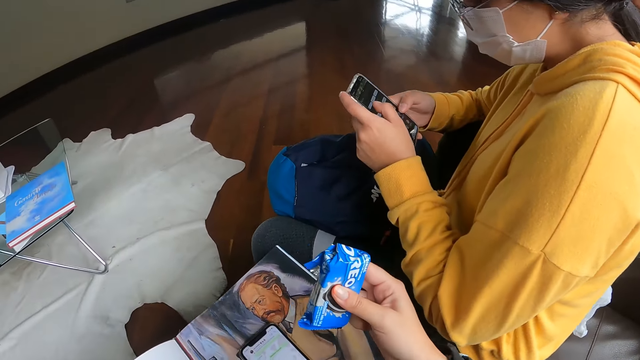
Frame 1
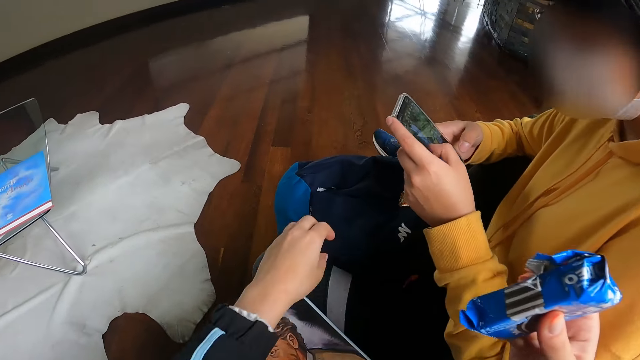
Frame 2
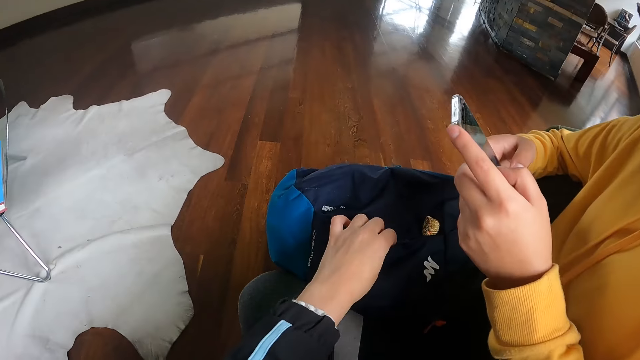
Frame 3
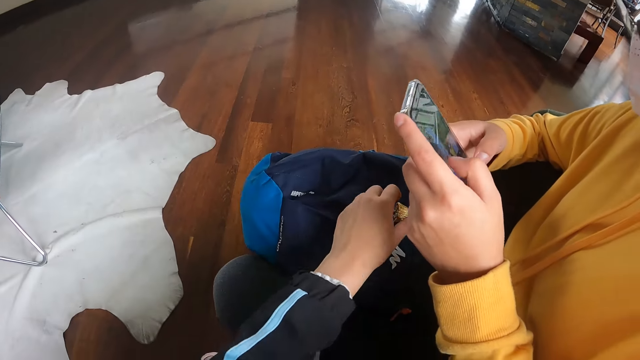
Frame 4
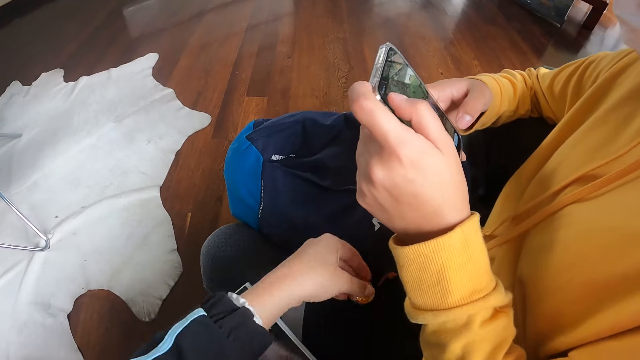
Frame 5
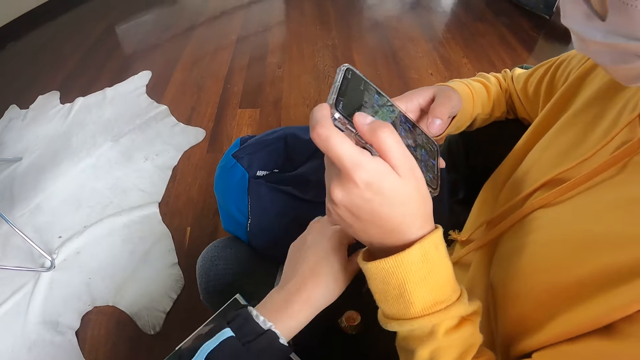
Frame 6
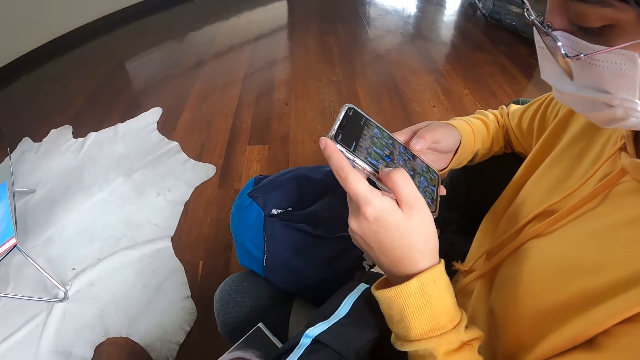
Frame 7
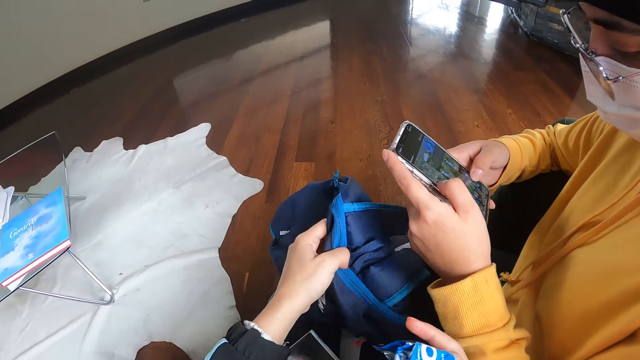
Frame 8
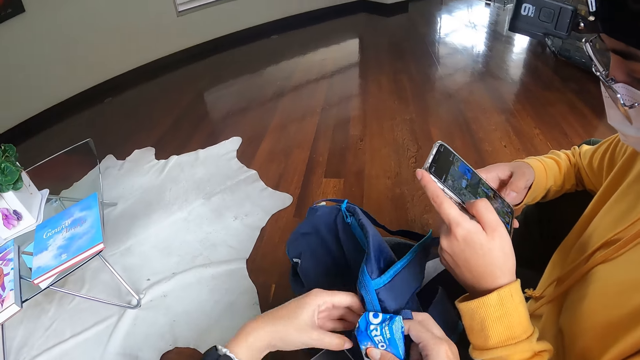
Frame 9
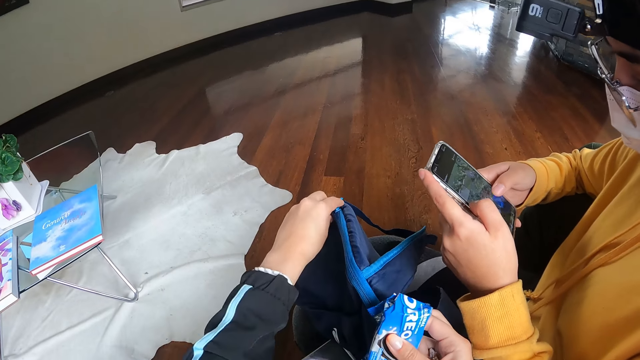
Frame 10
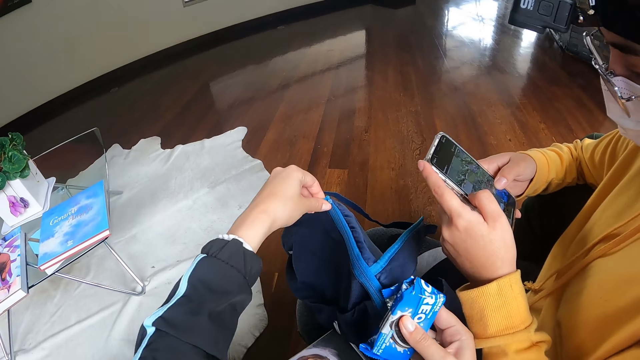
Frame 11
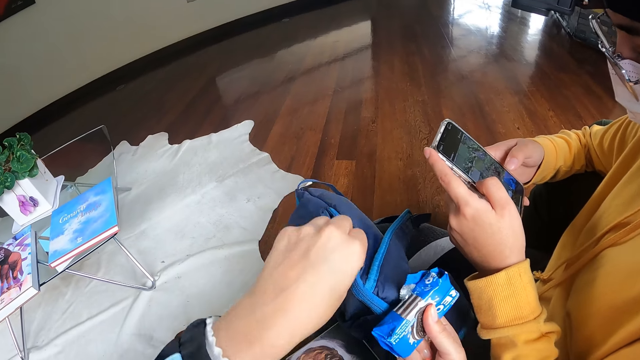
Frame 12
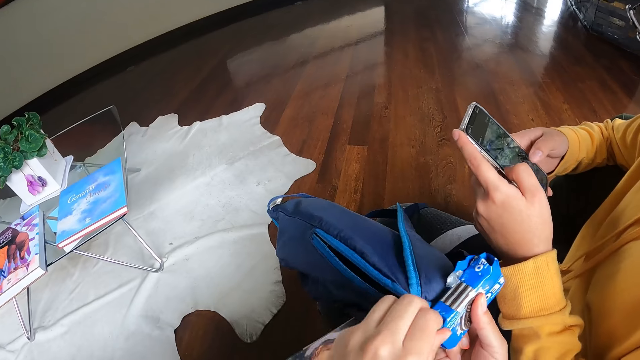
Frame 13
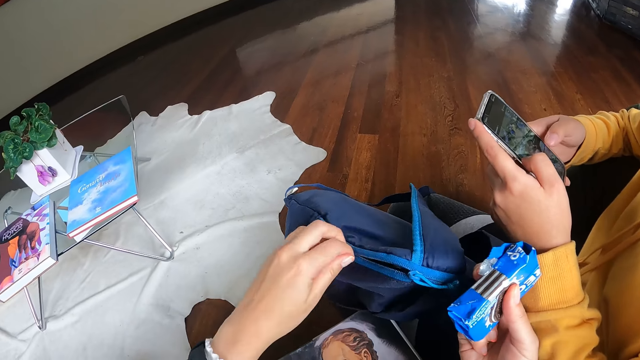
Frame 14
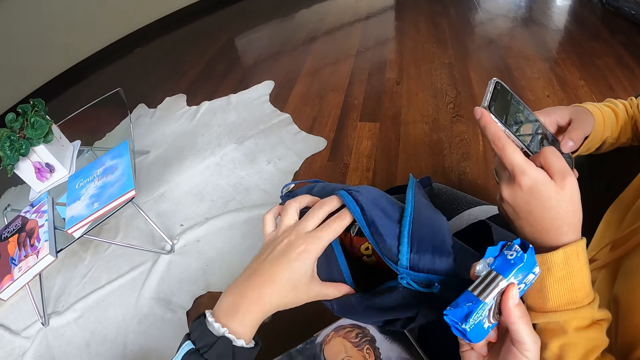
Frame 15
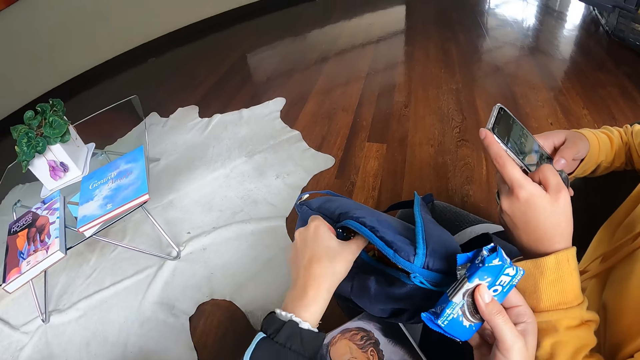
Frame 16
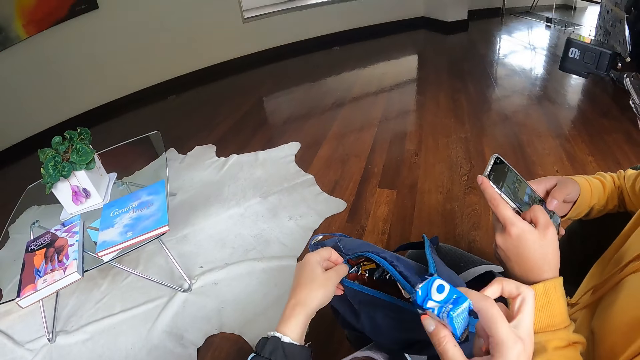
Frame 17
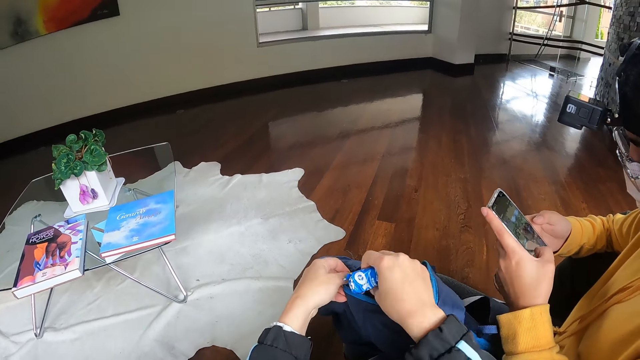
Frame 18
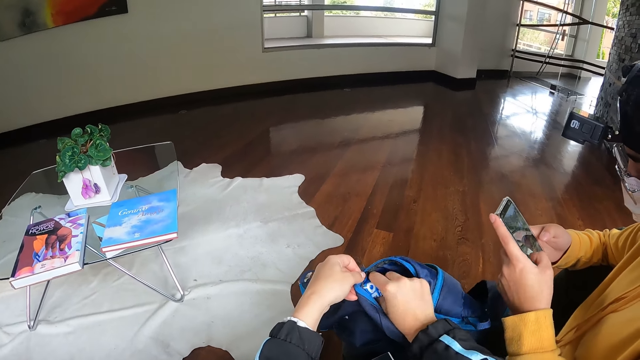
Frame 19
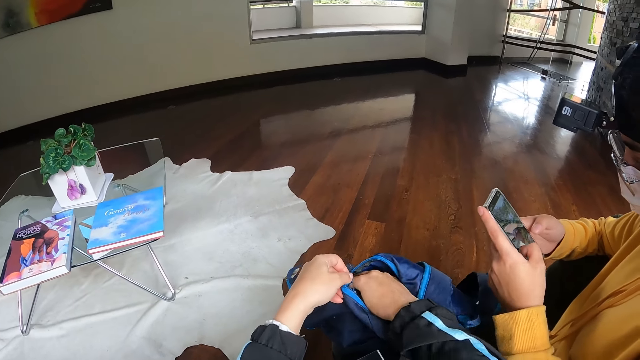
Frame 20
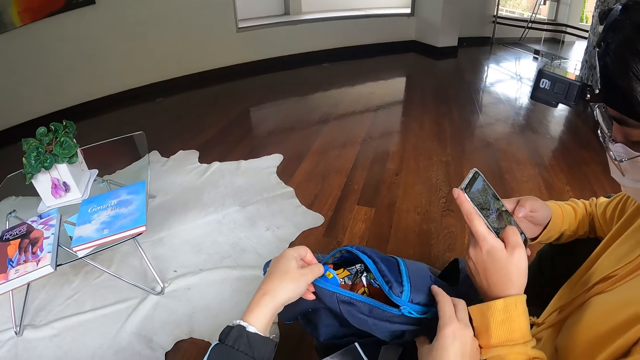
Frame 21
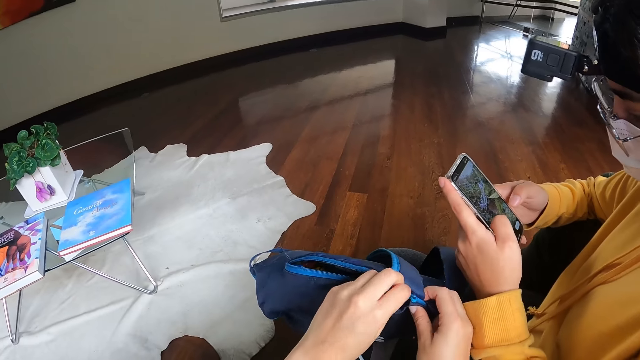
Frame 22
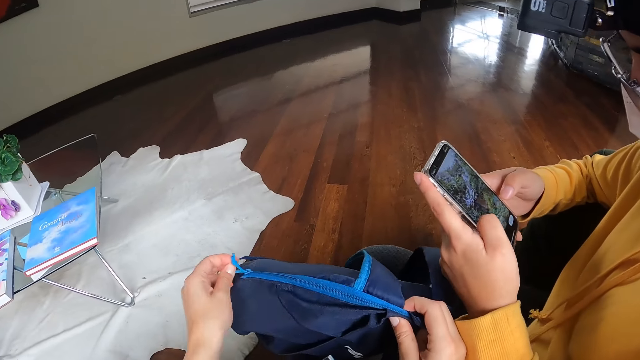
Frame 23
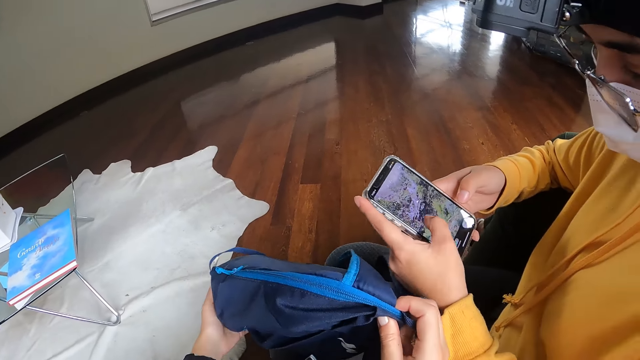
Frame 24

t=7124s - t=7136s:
The camera wearer holds the biscuits packet. She touches the bag on the lap of a woman with her left hand. She picks a chocolate on the bag on the lap of the woman with her left hand. She drops the chocolate on the lap of the woman with her left hand. She pulls the bag on the lap of the woman with her left hand. She holds the bag on the lap of the woman with her right hand. She unzips the bag on the lap of the woman with her left hand. She opens the bag on the lap of the woman with her left hand. She puts the nylon of biscuits in her right hand into the bag on the lap of the woman. She holds the bag on the lap of the woman with her right hand. She zips the bag on the lap of the woman with her left hand.

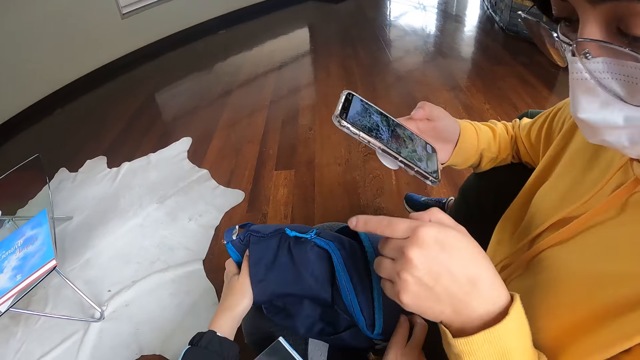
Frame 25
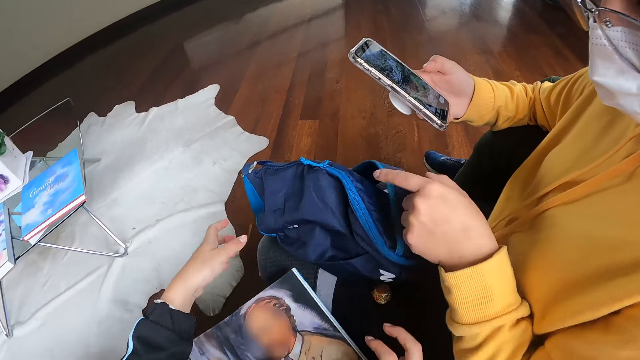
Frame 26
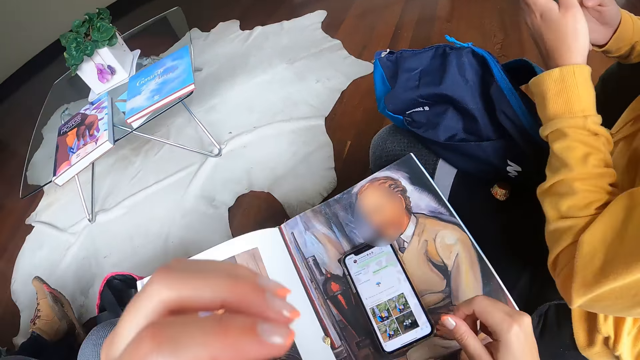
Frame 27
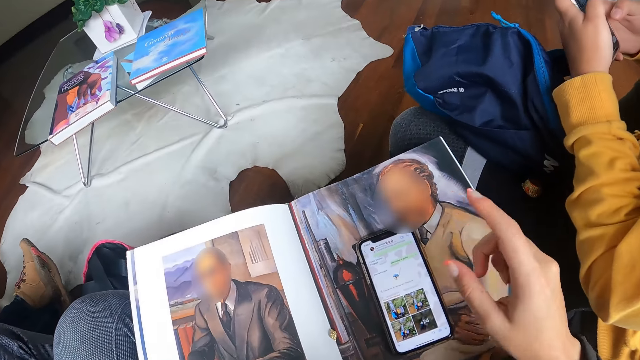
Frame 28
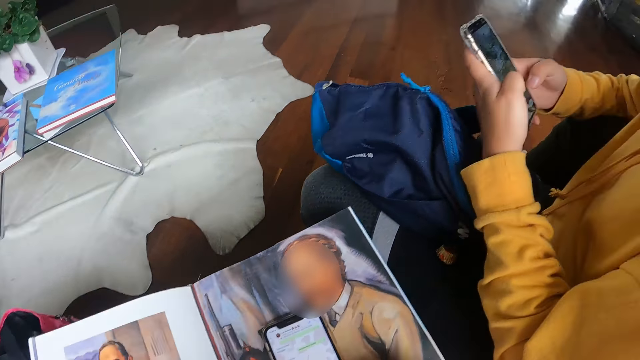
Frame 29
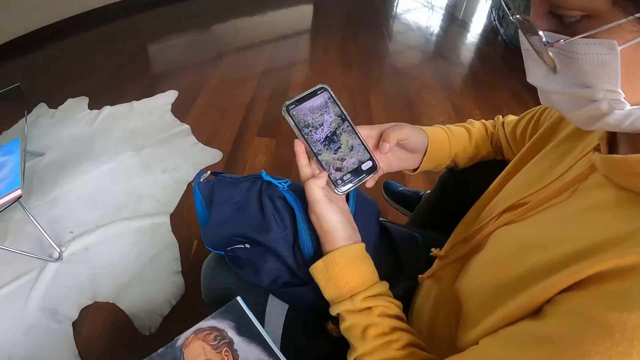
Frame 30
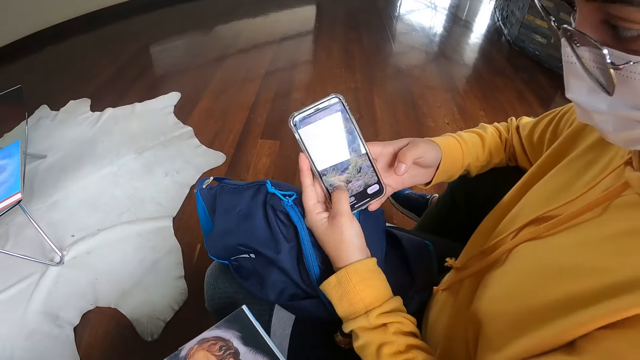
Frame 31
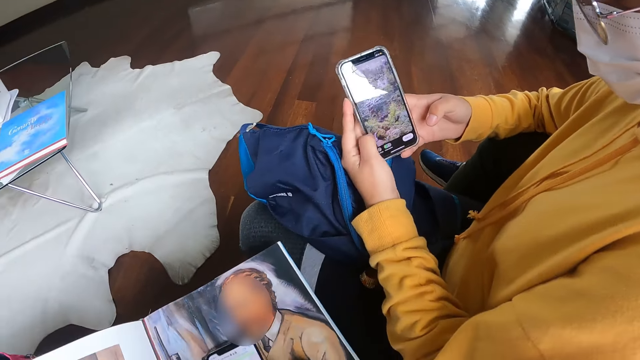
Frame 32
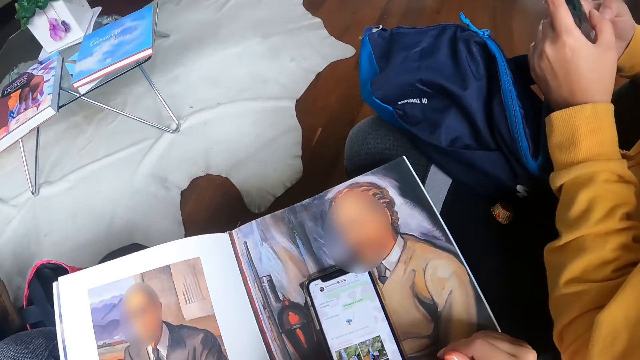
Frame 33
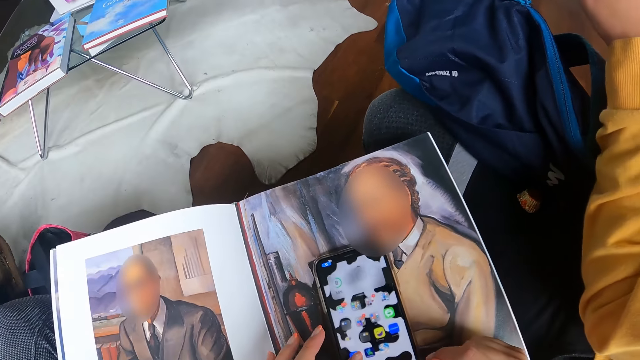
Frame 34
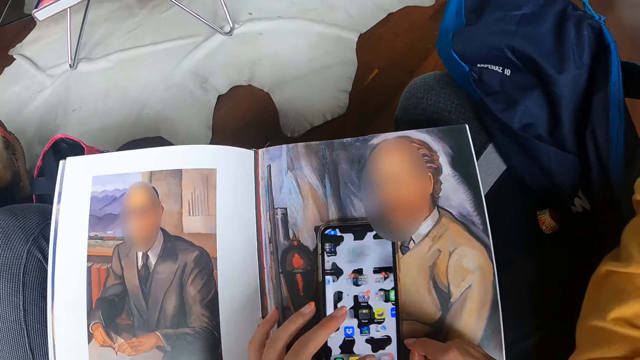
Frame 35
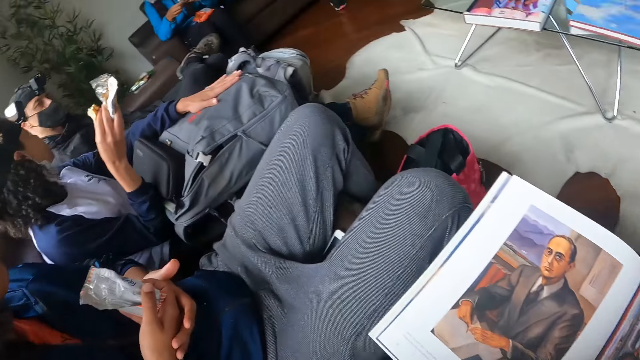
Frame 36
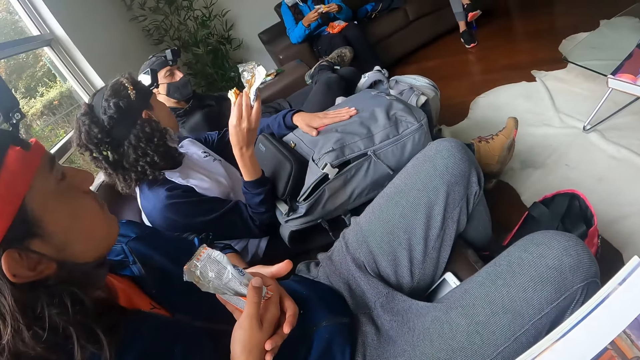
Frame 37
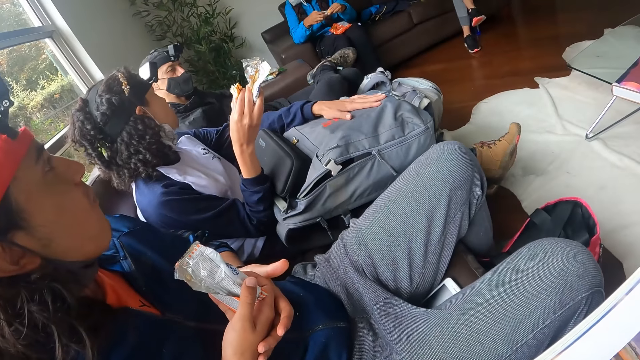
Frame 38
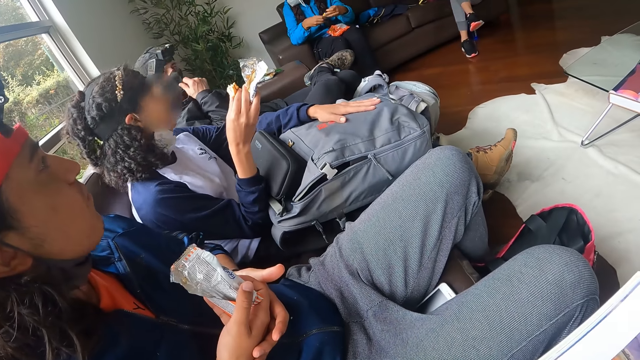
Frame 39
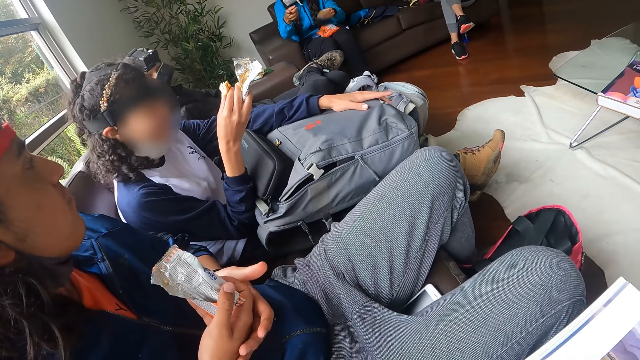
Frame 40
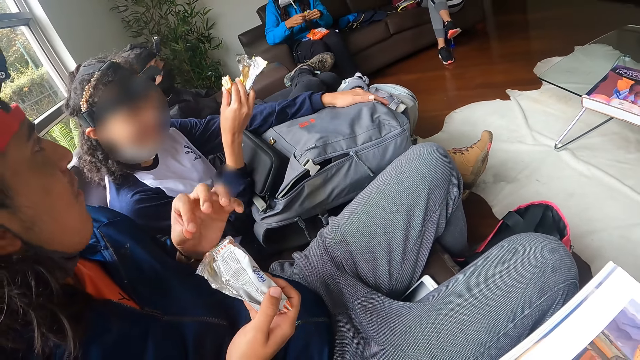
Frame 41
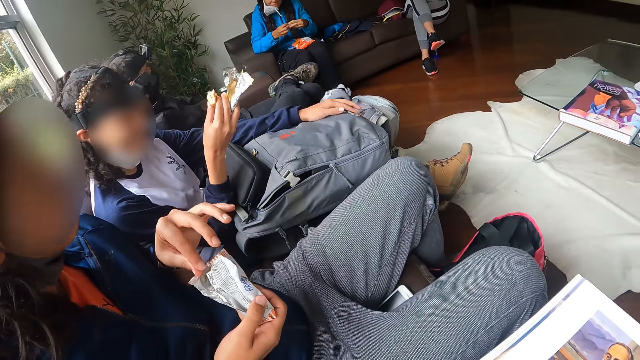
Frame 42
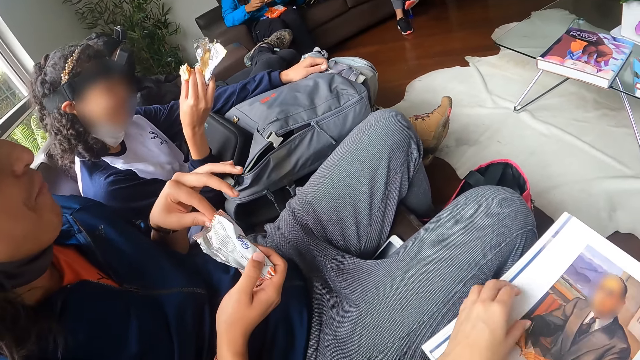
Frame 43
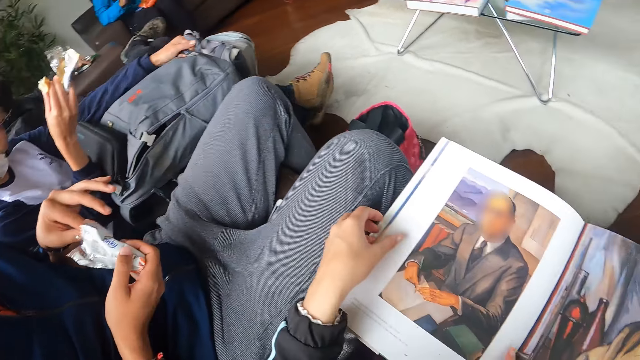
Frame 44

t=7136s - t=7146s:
The camera wearer repositions the bag on the lap of a woman with both hands. The woman touches the bag on her lap with her left hand. The camera wearer talks to a man. The woman operates the phone with both hands. The camera wearer operates the phone on the book on her lap with both hands. Another woman rubs her bag with her left hand. A third woman folds a nylon with both hands. The camera wearer looks around. Another man touches his face mask with his right hand. A third man touches a biscuit wrapper in her right hand with her left hand.
